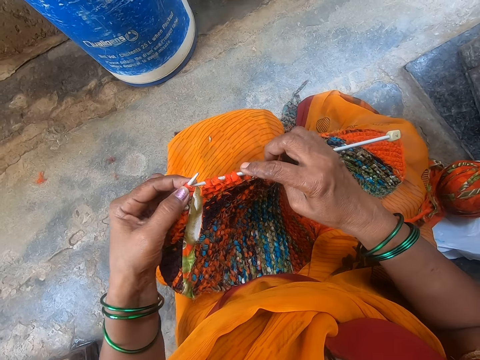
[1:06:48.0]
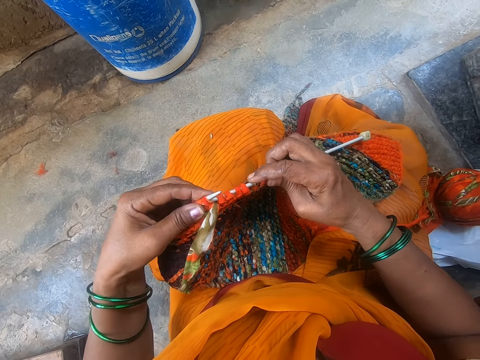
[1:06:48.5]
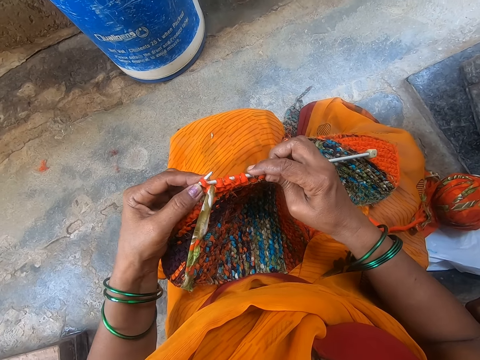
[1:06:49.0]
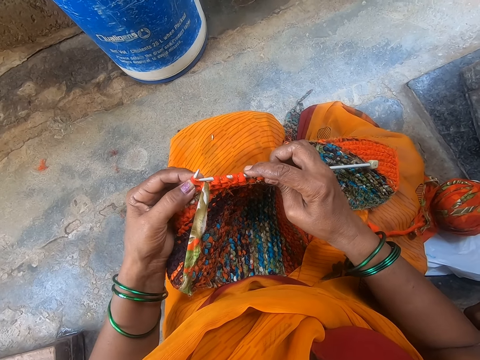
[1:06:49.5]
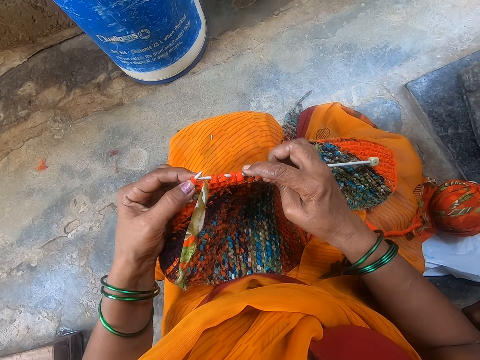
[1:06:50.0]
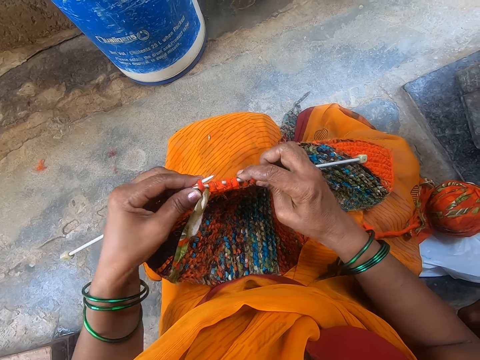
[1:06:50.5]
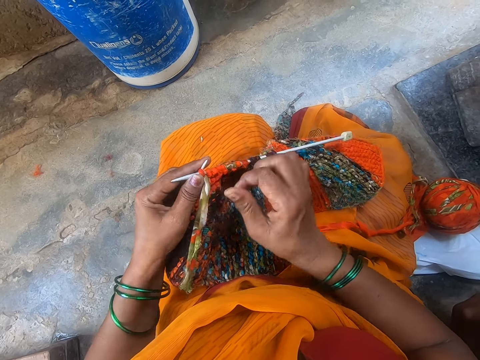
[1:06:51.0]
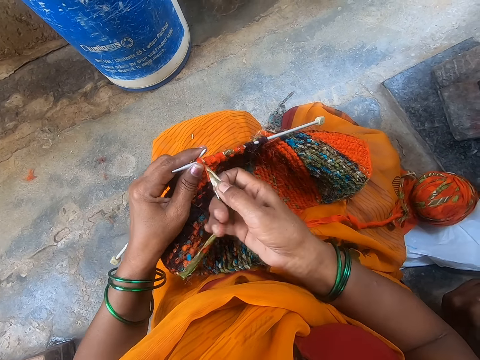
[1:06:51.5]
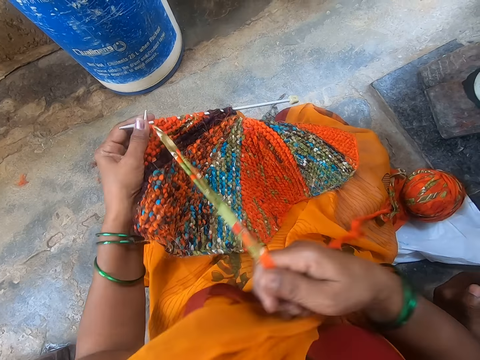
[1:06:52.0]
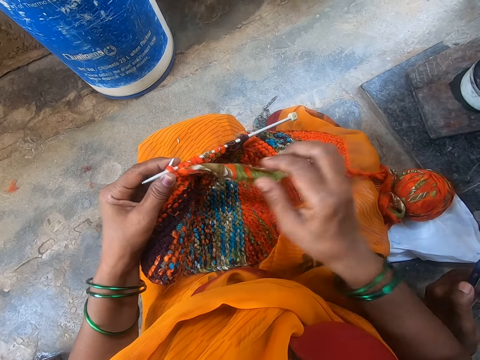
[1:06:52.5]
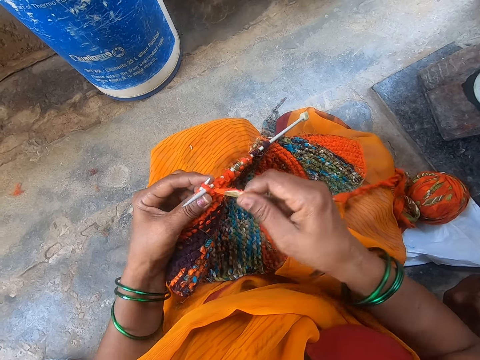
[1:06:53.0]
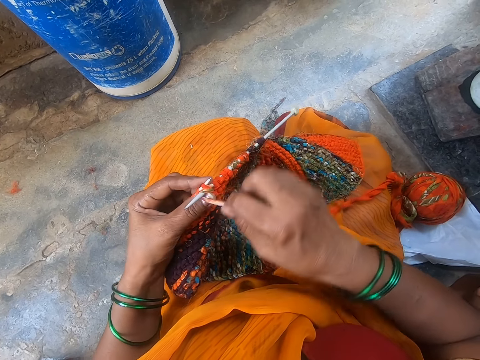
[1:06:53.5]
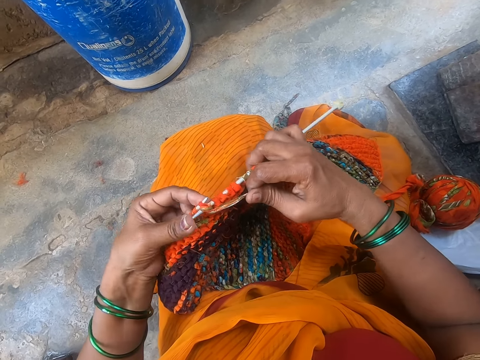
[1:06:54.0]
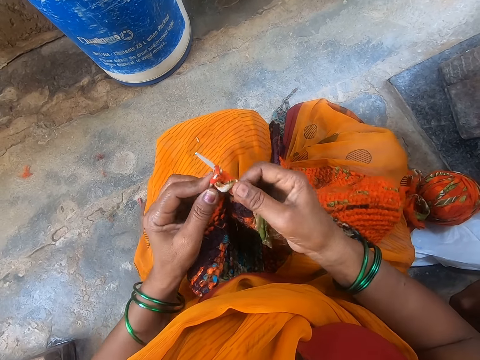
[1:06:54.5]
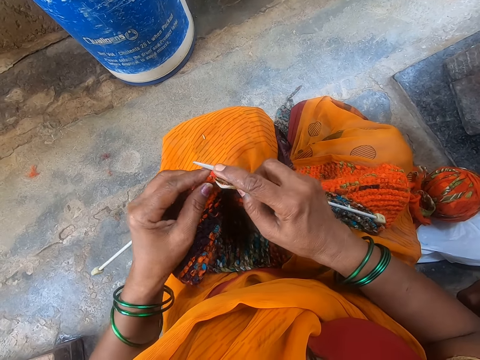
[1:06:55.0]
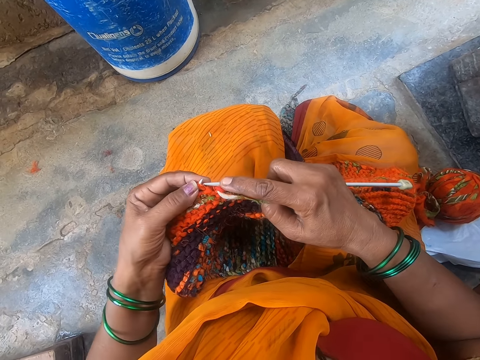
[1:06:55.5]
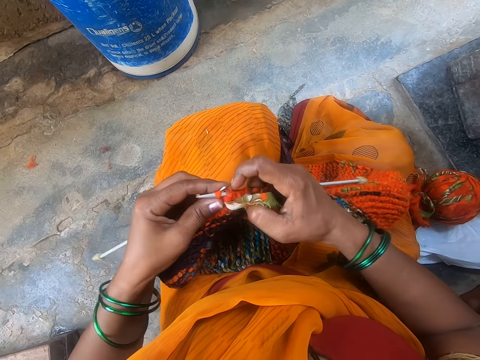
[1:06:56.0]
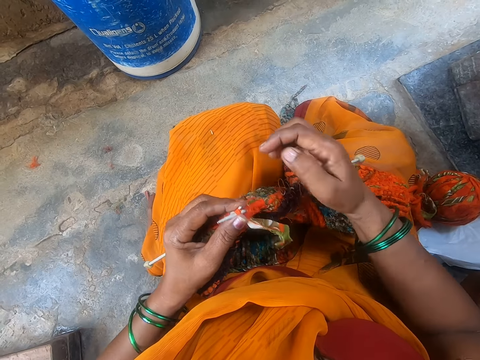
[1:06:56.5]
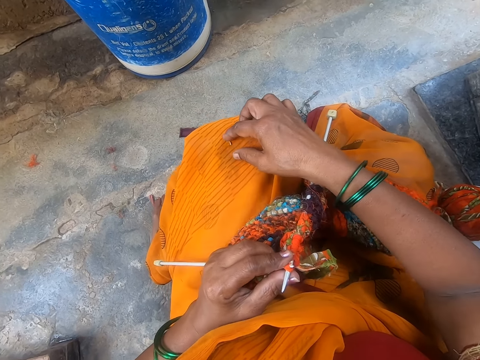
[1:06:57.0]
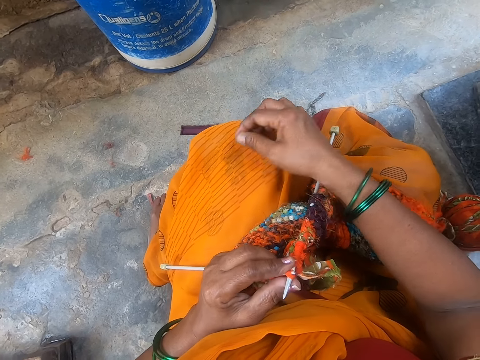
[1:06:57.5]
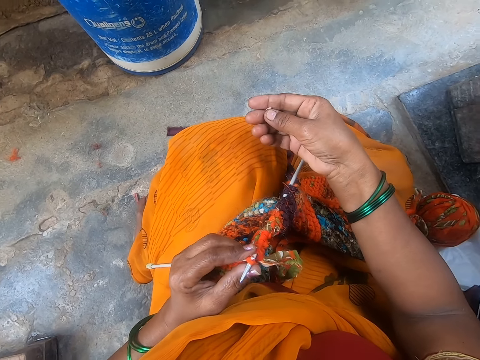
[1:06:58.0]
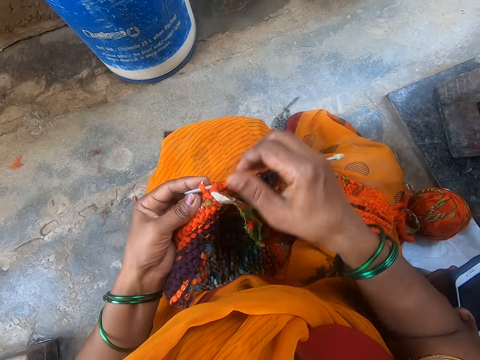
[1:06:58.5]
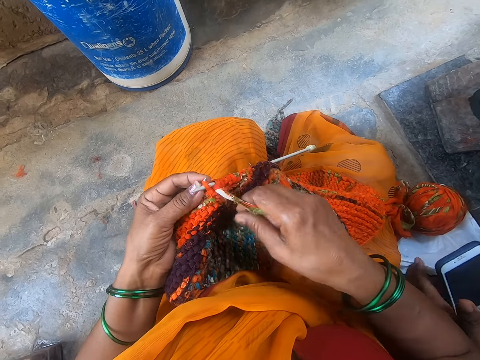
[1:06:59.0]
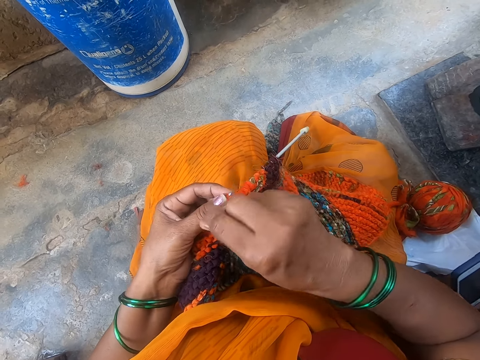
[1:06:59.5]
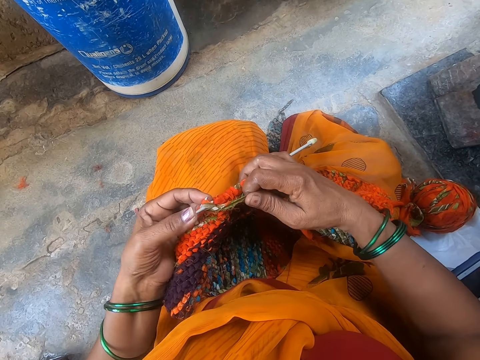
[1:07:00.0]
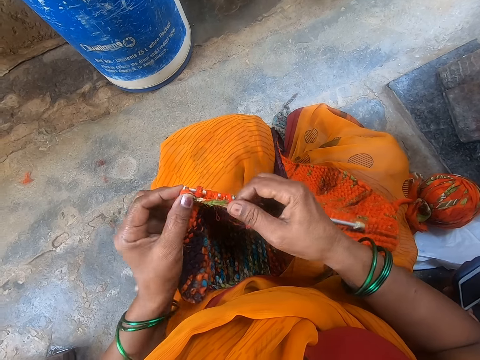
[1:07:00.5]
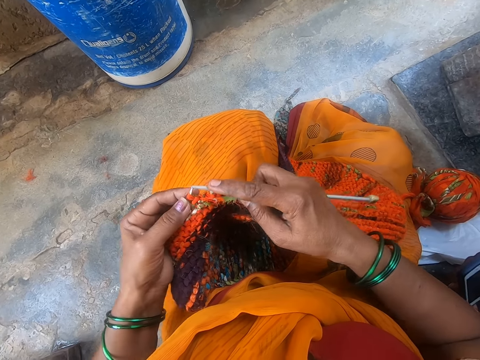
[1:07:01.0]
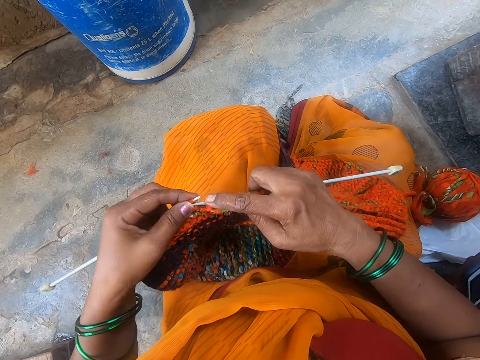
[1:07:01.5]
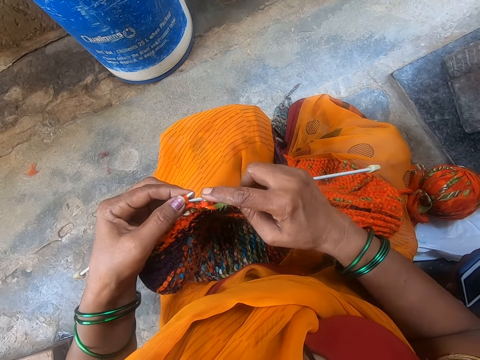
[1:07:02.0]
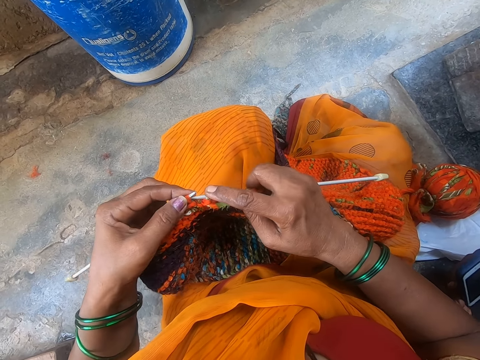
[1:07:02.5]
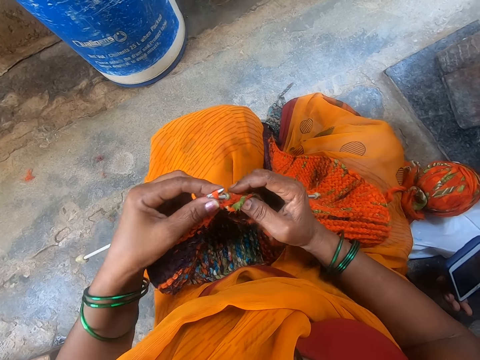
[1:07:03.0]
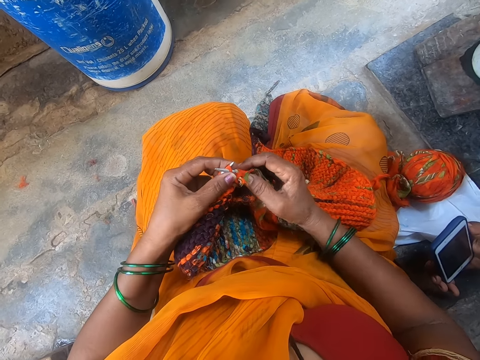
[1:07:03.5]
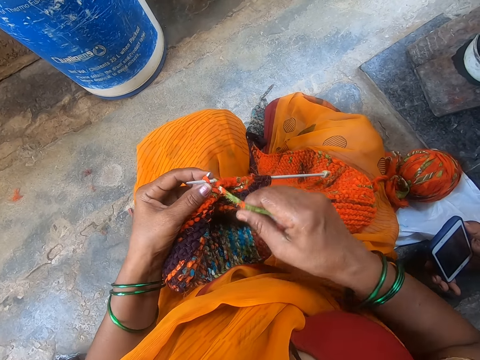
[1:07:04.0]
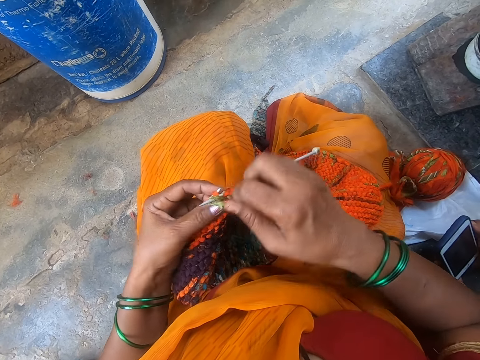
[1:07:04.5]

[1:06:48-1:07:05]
The camera wearer sews the fabric. They knit with needles. They remove a small stone on the cloth. They knit with needles.

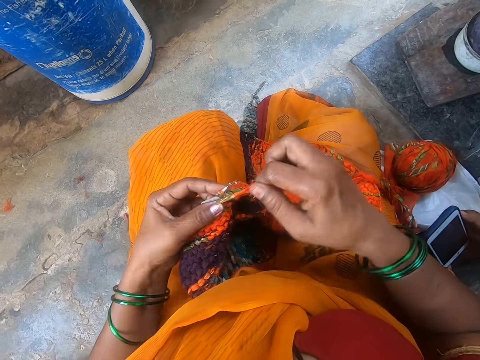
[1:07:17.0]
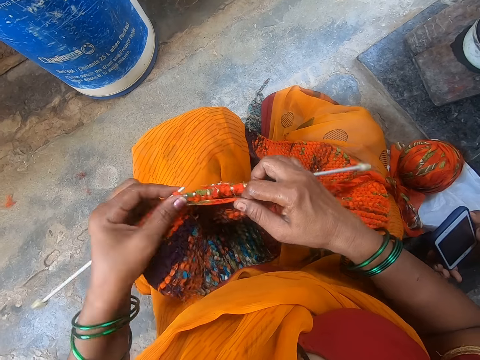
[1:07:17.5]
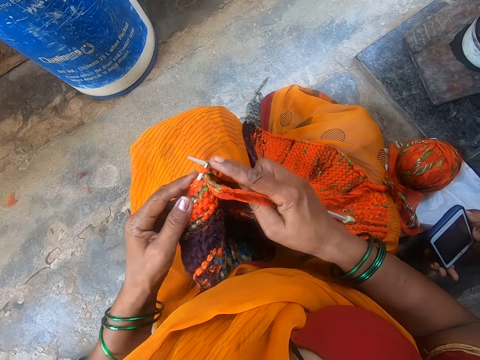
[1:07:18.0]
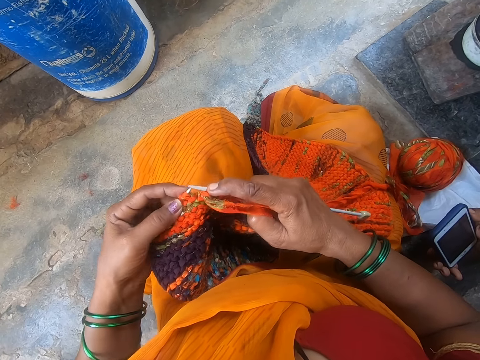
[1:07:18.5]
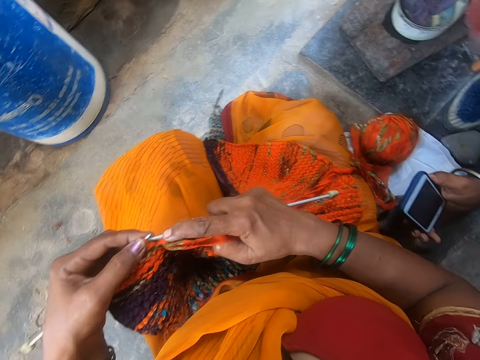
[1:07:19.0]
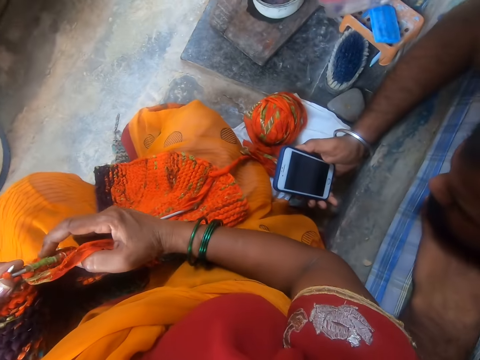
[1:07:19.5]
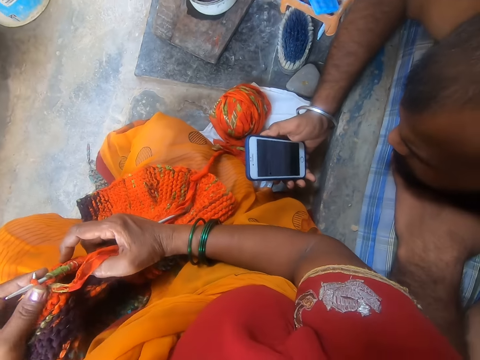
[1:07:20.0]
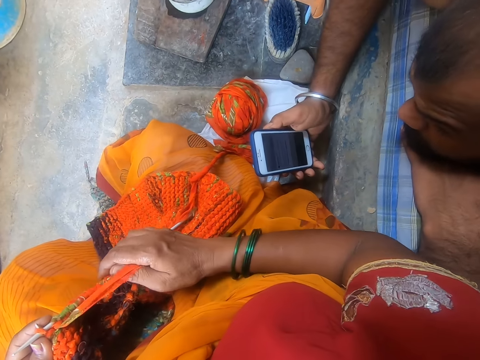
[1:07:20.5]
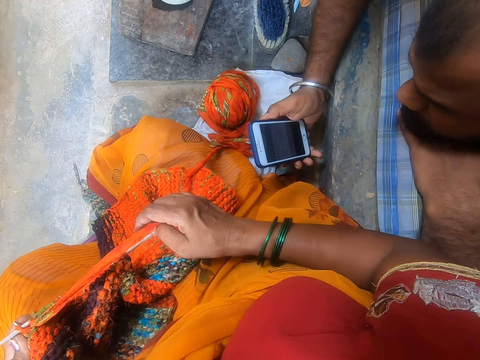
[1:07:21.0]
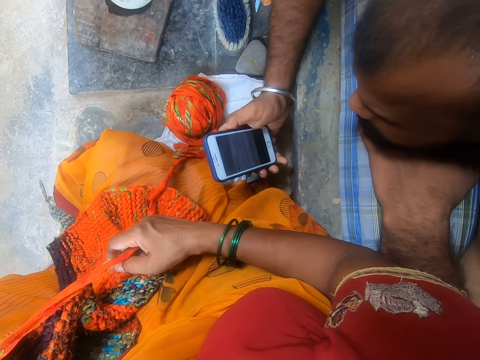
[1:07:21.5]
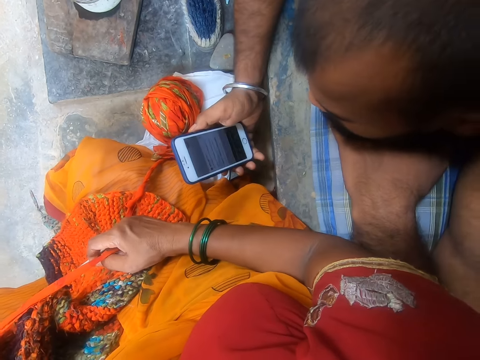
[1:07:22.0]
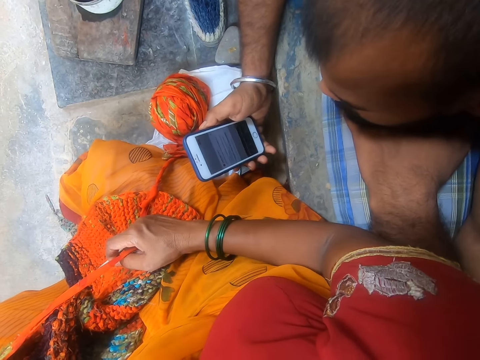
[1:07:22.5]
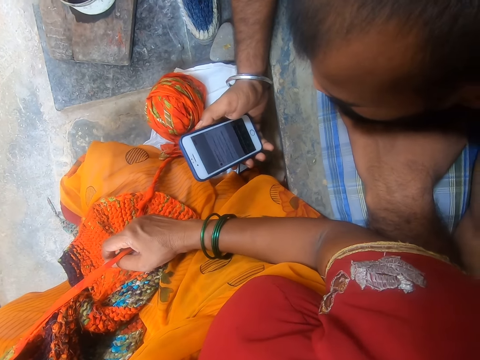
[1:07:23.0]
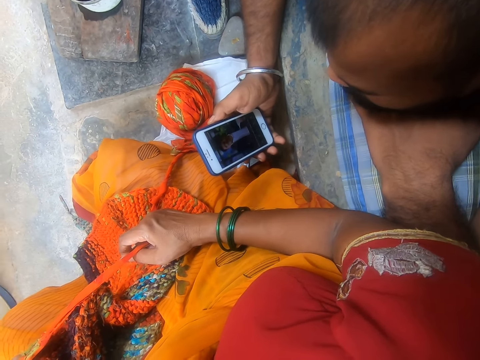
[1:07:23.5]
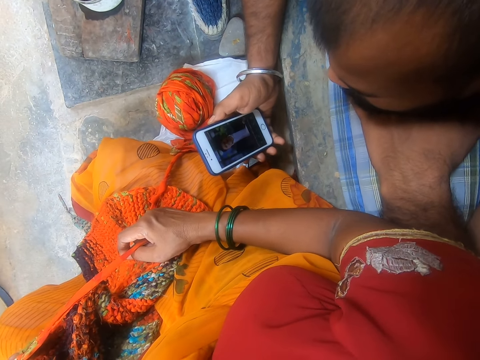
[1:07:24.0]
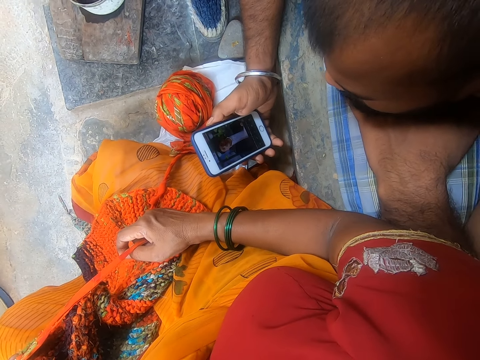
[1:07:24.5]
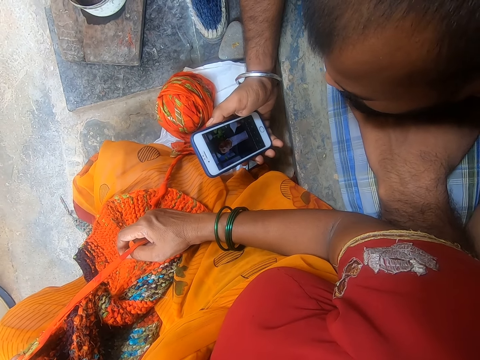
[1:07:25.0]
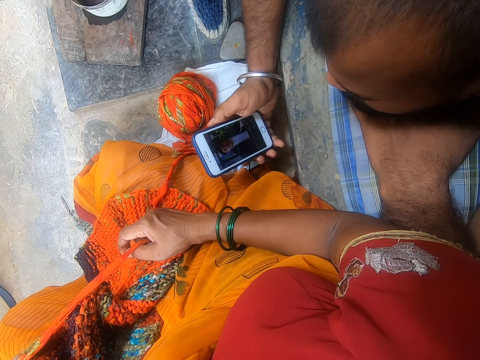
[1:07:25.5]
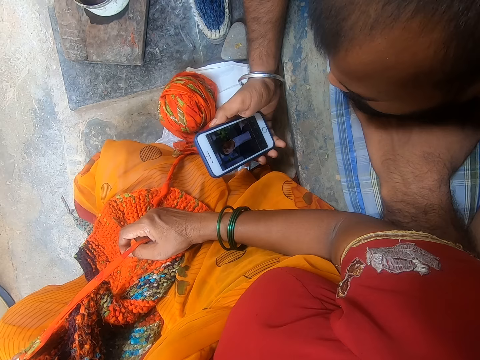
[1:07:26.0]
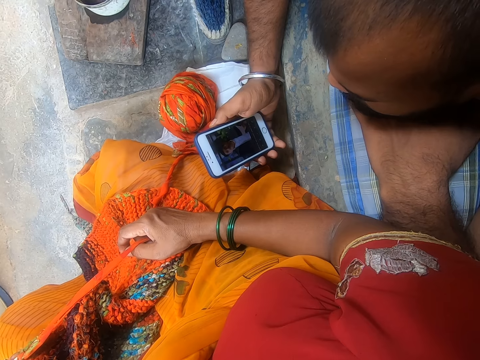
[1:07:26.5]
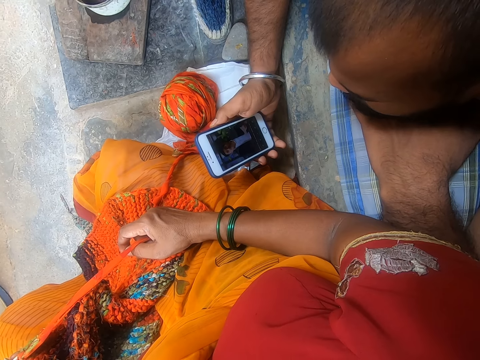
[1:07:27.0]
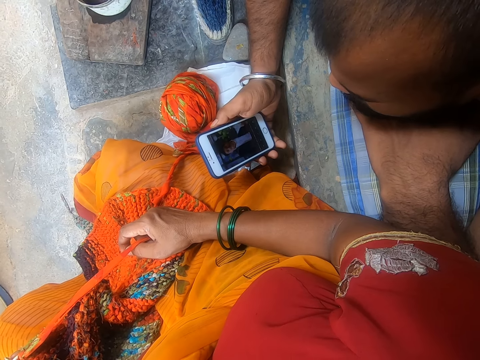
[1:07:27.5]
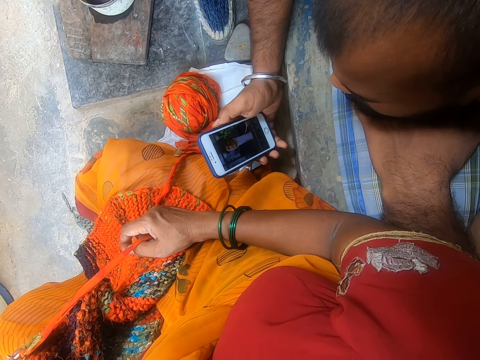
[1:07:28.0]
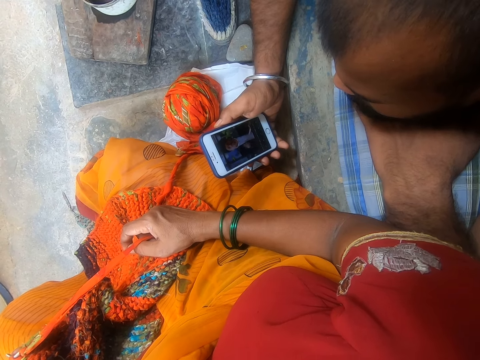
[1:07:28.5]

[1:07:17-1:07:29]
The camera wearer looks at the phone. They stare at the phone.
